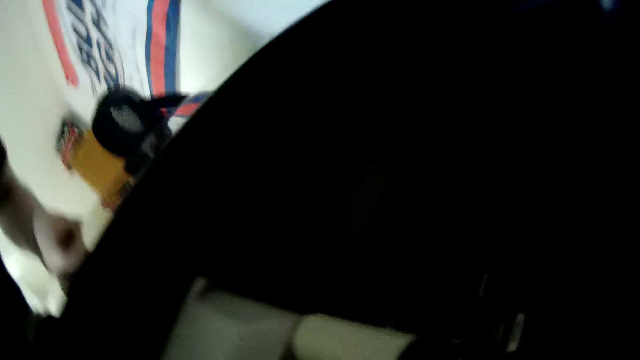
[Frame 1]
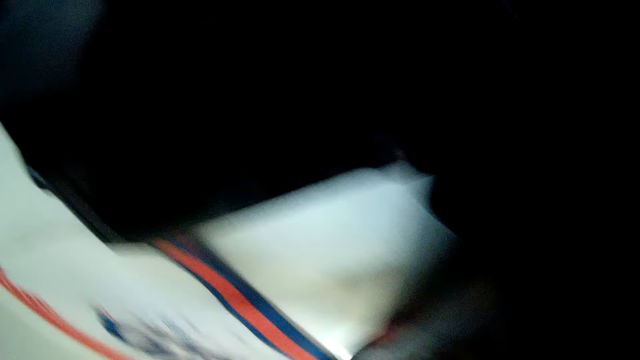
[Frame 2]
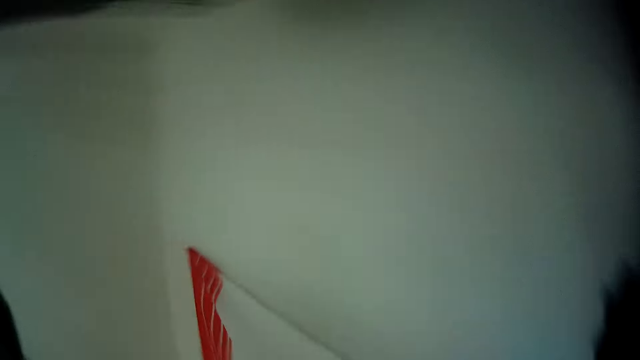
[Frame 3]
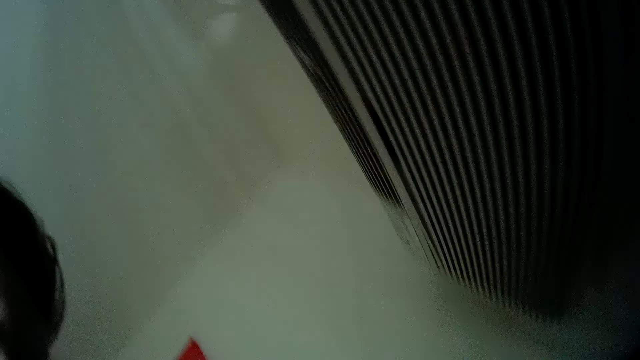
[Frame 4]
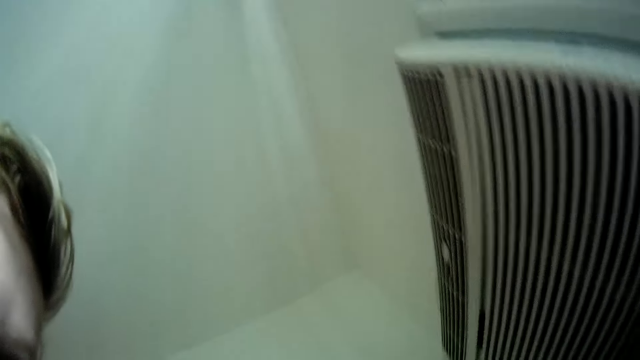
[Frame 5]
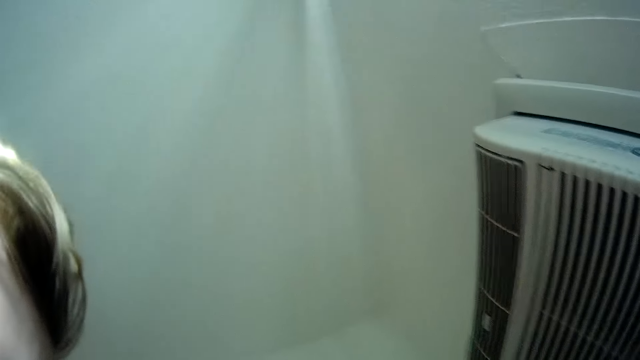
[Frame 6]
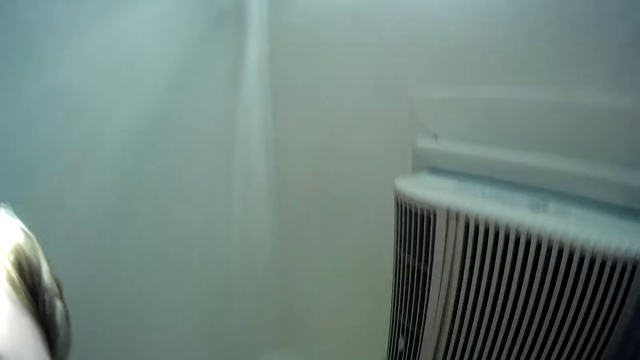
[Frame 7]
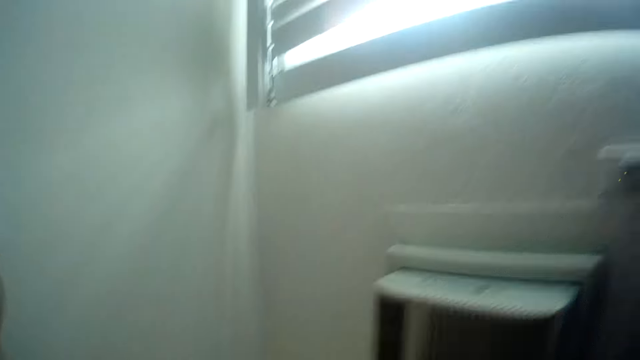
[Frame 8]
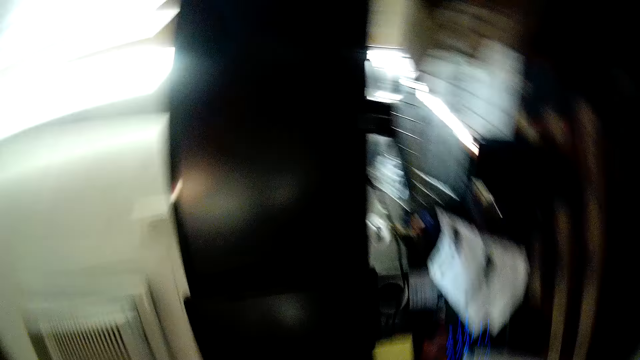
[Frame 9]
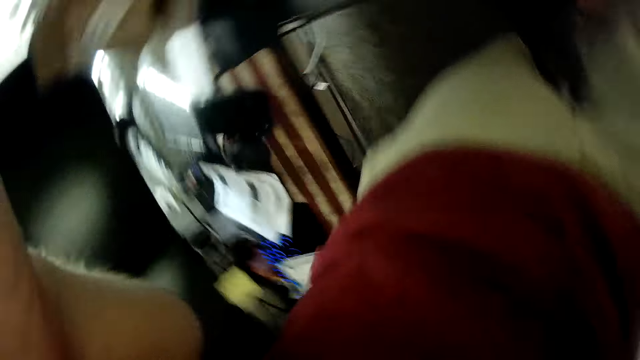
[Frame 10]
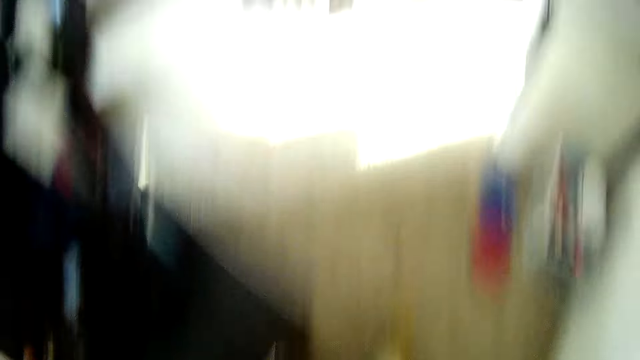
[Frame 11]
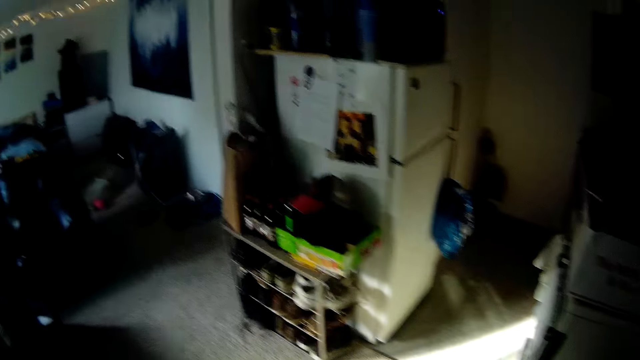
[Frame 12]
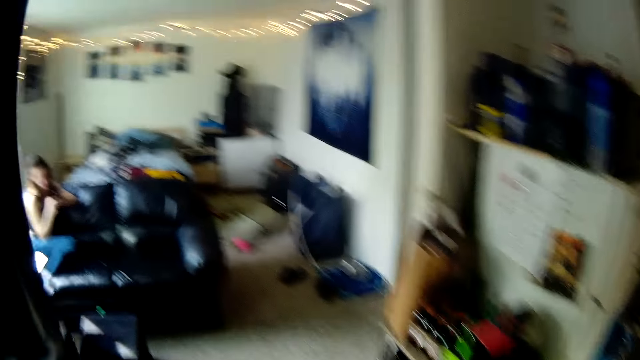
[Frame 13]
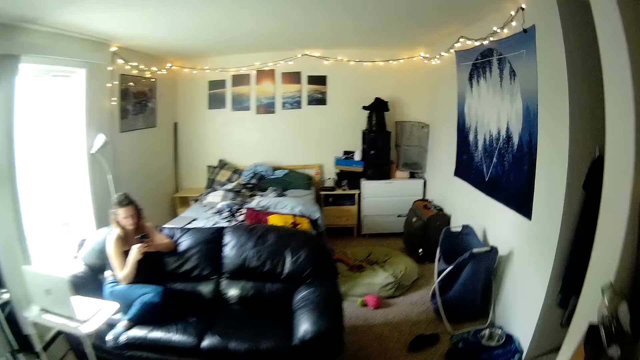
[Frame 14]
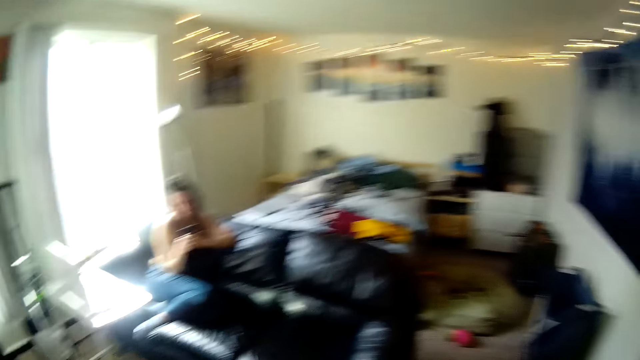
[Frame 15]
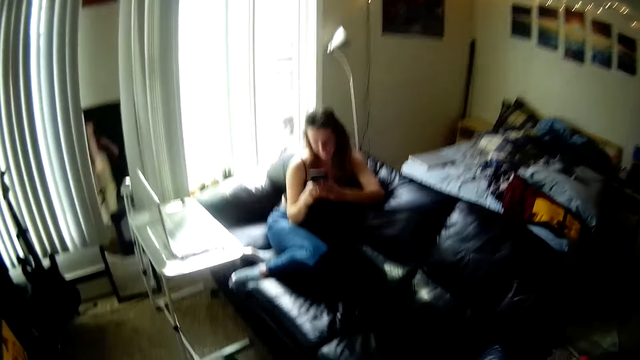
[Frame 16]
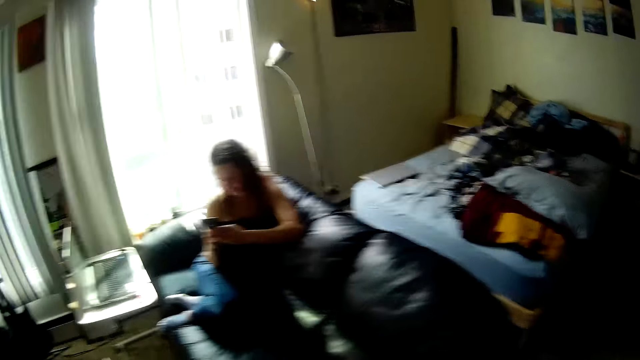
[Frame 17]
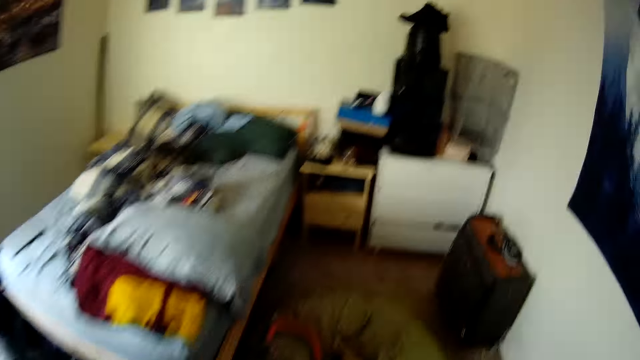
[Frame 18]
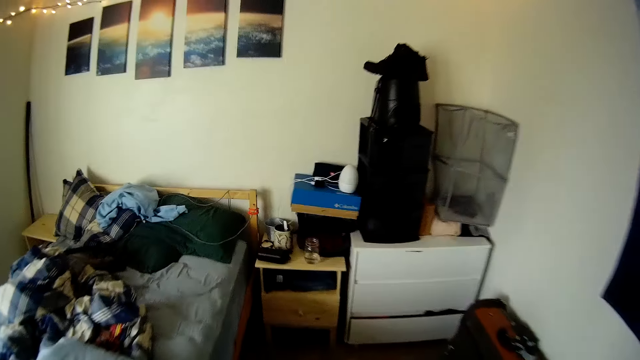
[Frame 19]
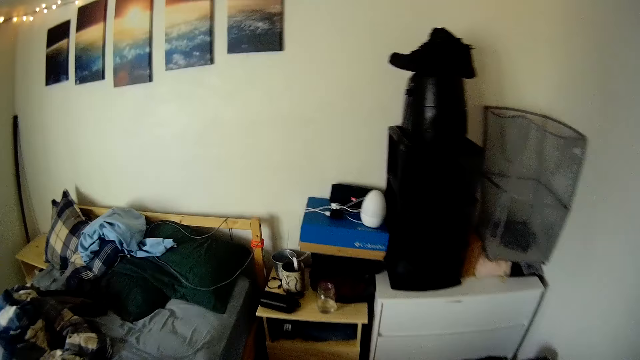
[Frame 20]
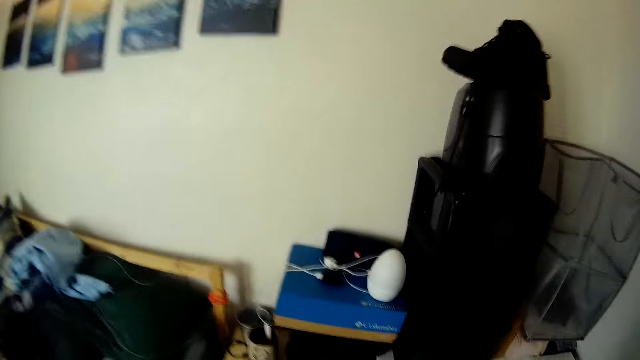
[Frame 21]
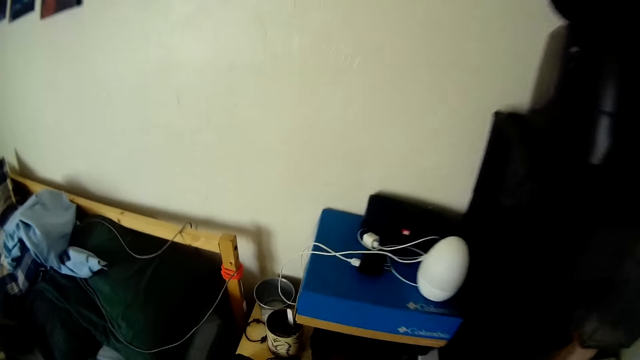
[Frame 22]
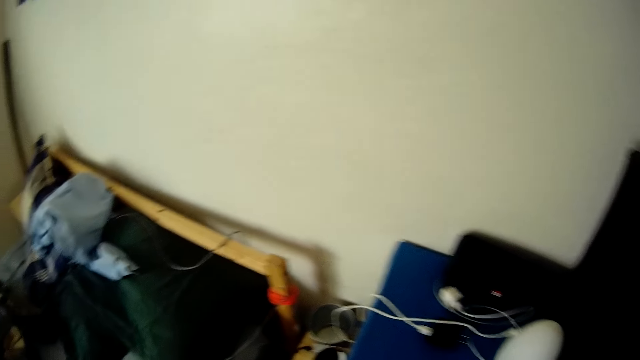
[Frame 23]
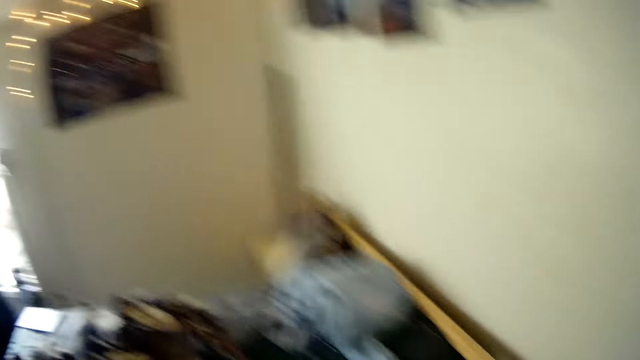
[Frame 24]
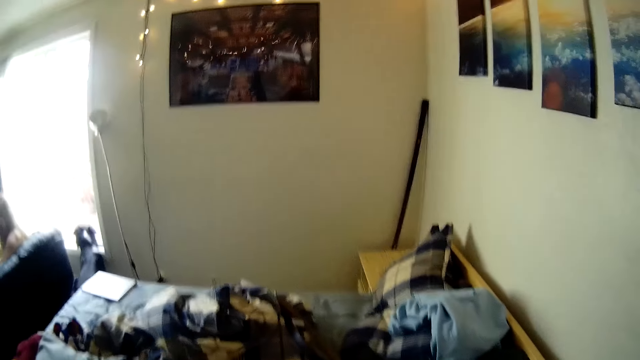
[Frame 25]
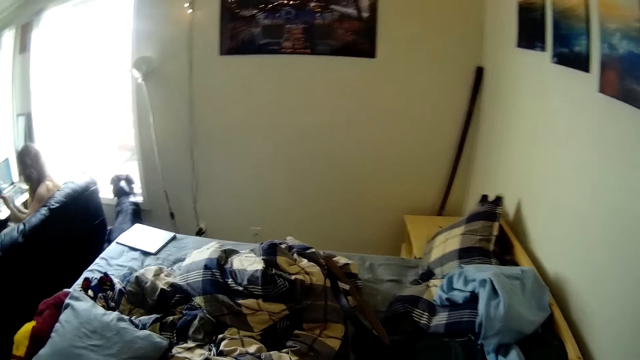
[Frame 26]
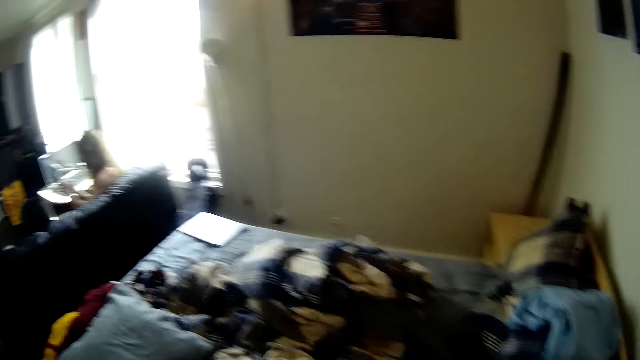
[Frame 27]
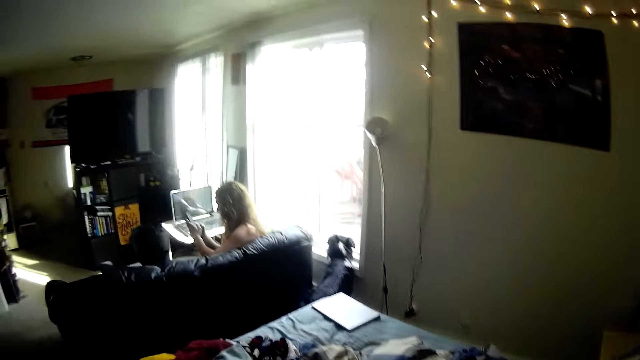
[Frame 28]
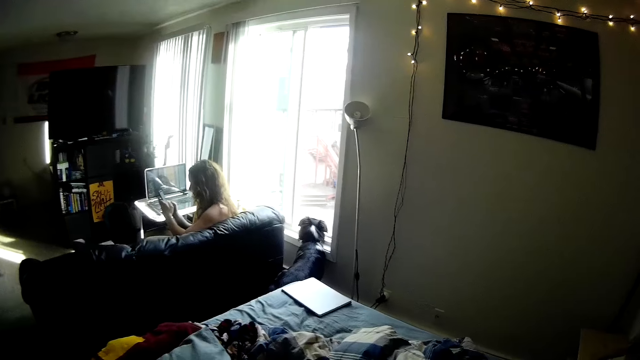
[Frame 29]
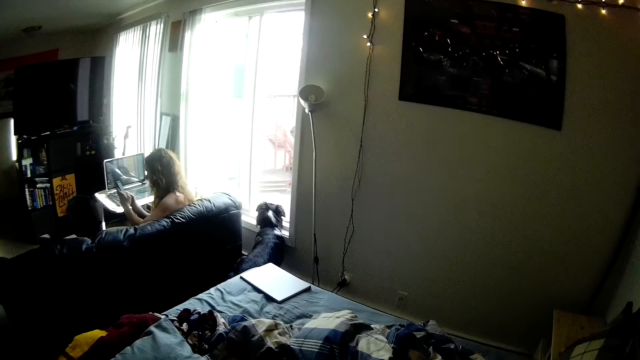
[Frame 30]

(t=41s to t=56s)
The camera wearer moves around the house. They walk into a bedroom. A woman scrolls her phone and sits on a chair. The camera wearer walks around the house. They look around the room. They adjust their camera.

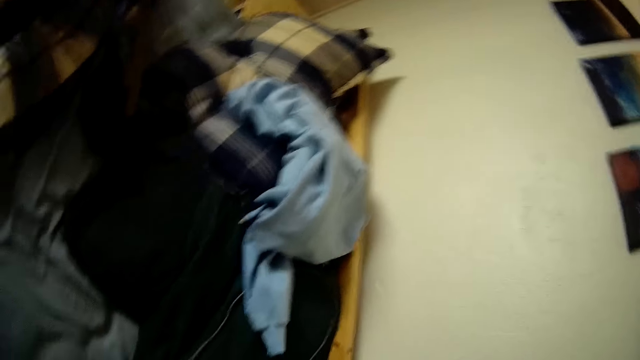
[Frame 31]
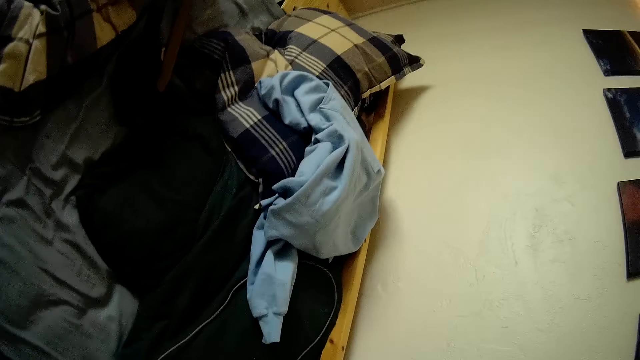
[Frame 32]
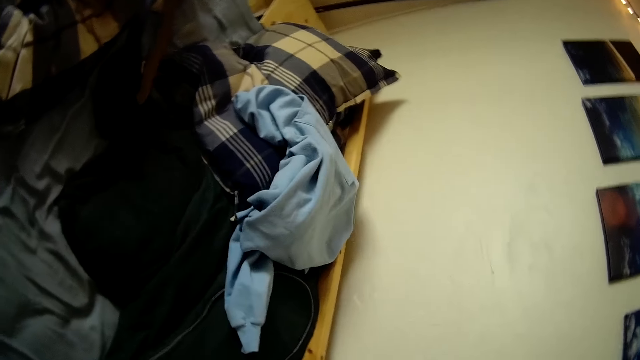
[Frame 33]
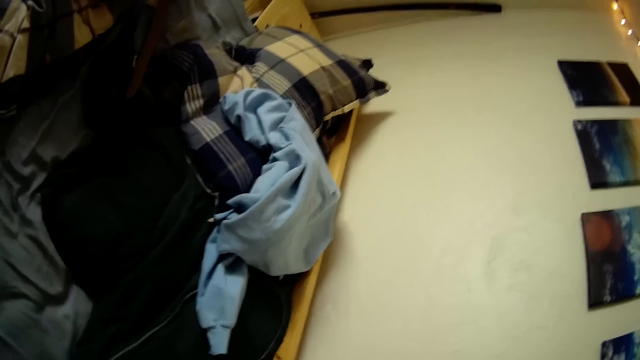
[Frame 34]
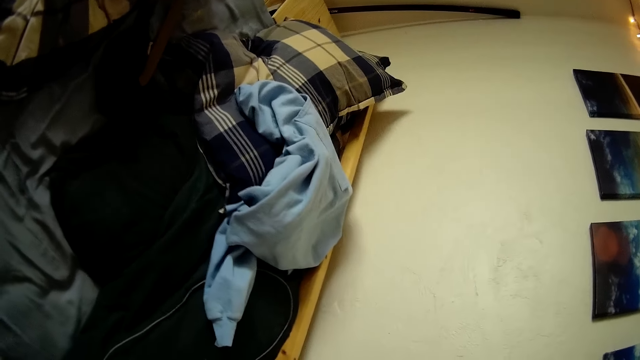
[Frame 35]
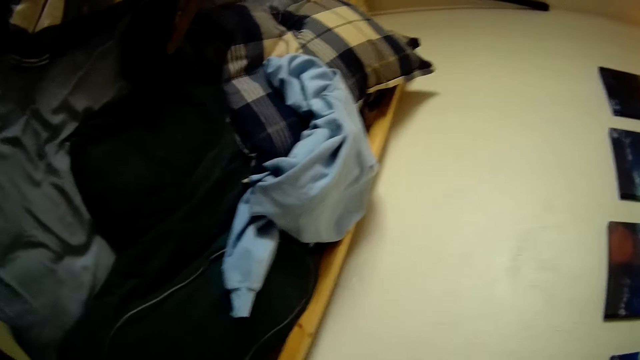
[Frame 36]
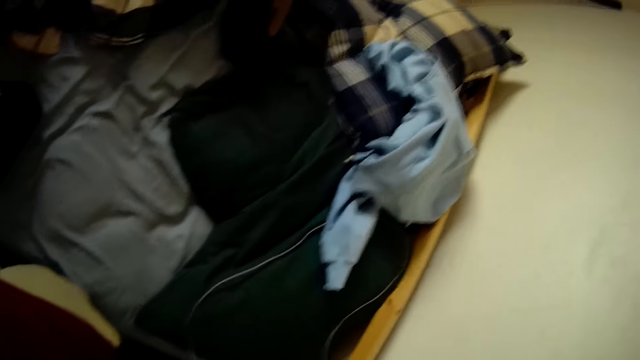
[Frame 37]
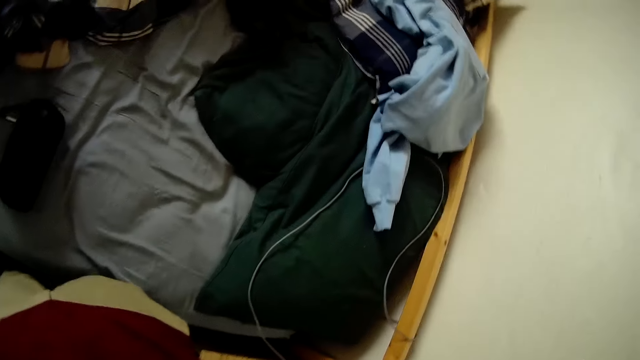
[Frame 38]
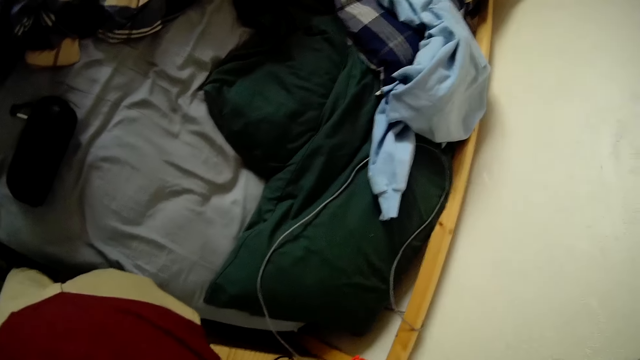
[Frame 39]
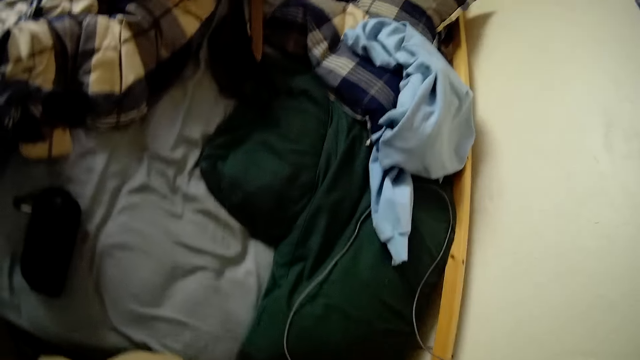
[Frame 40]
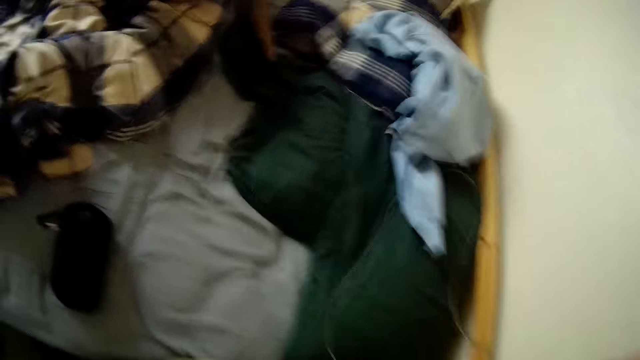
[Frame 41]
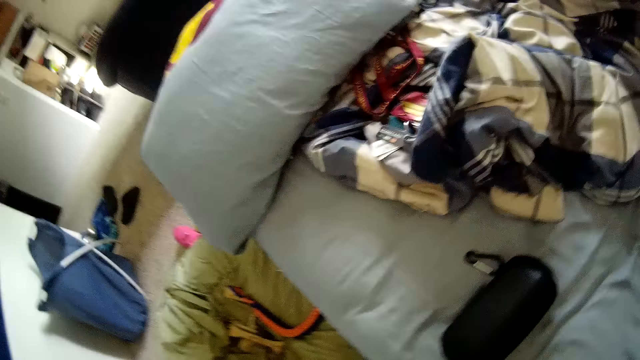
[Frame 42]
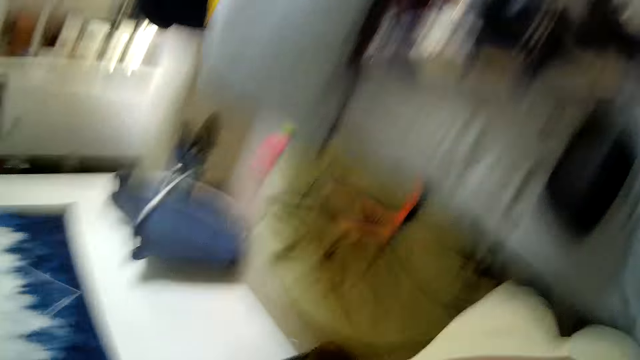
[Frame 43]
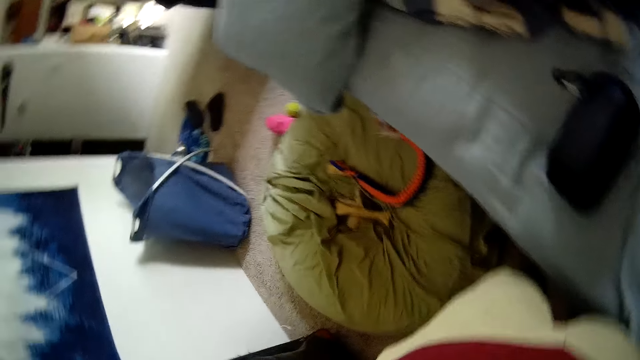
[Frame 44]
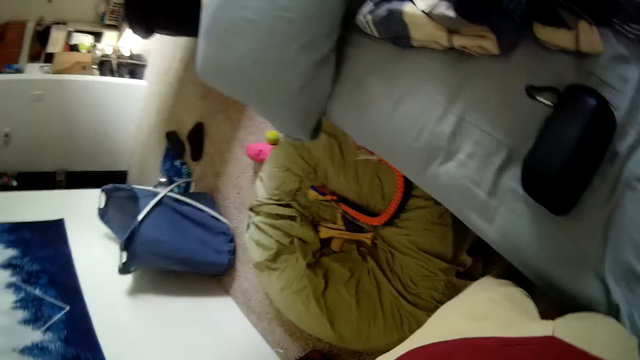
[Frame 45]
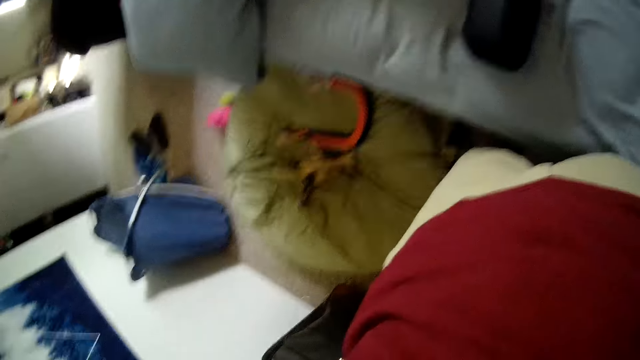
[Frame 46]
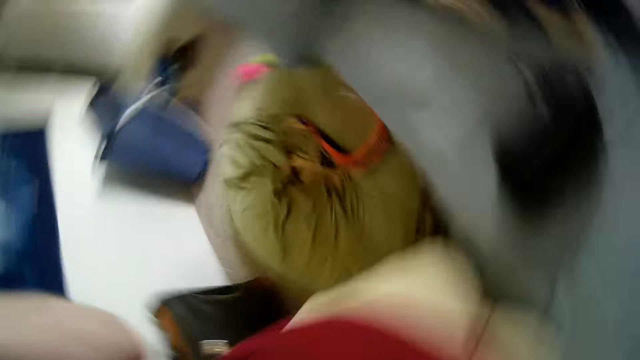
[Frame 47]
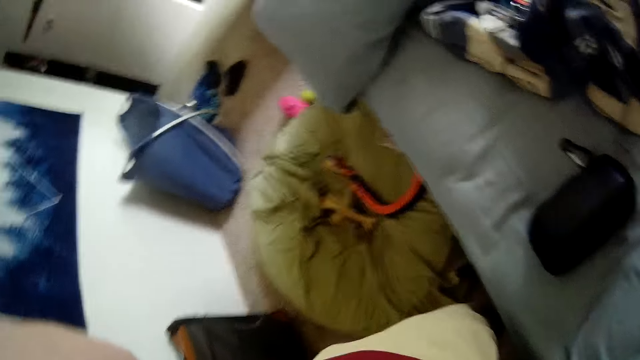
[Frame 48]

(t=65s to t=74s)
The camera wearer adjusts the camera.
